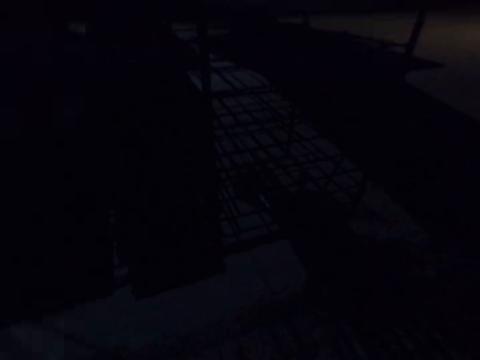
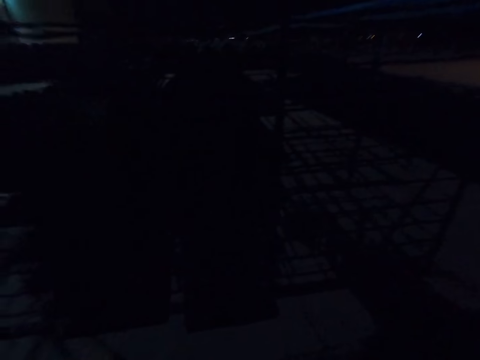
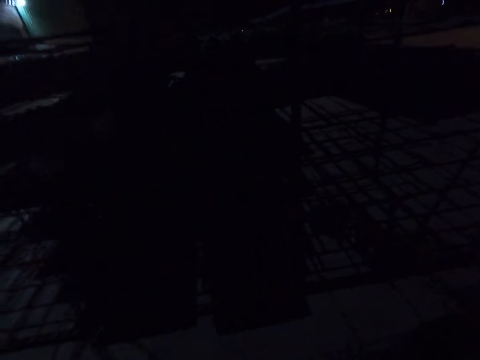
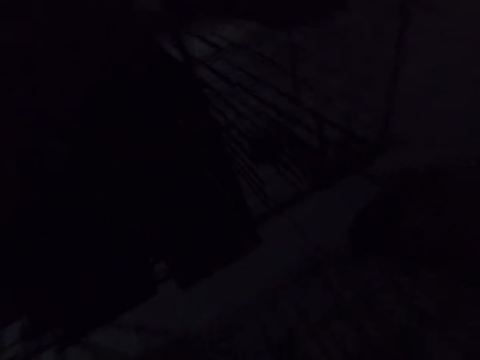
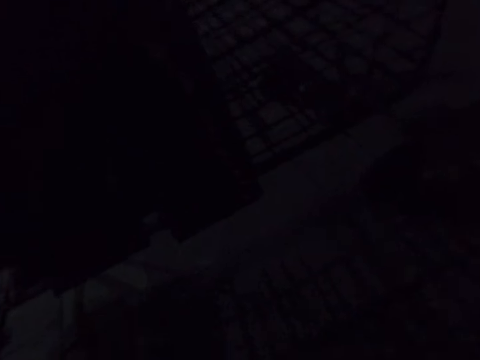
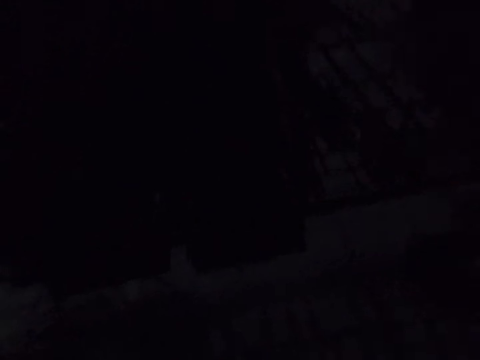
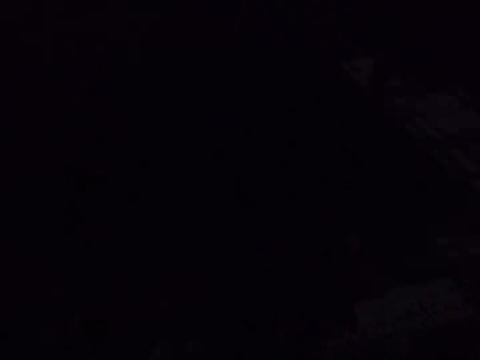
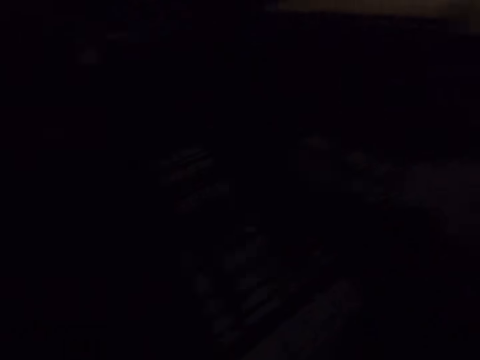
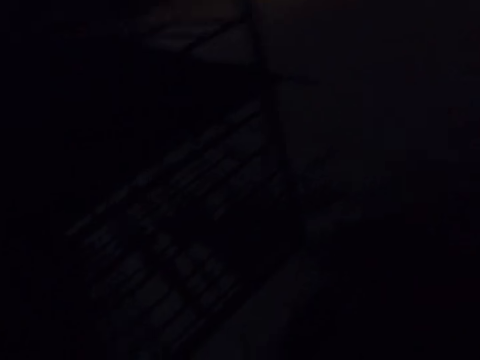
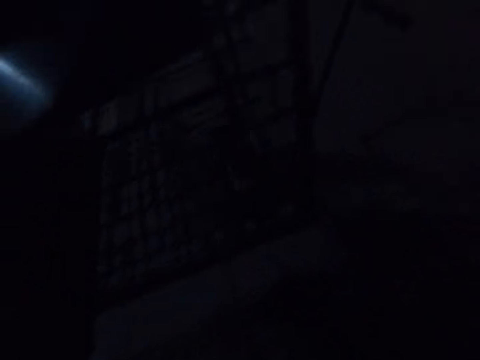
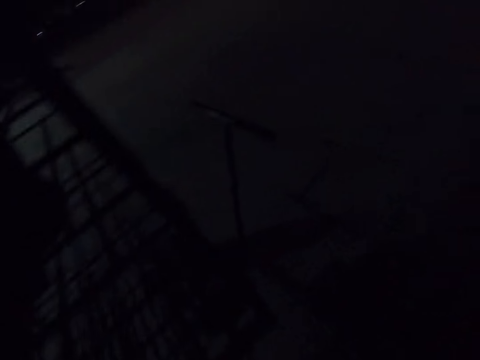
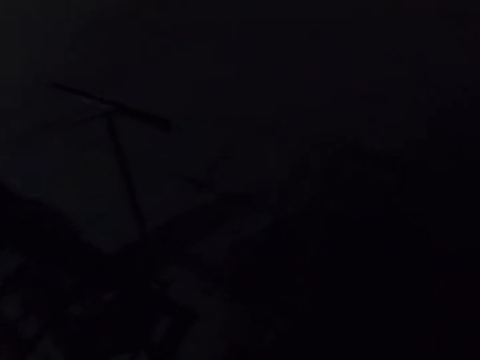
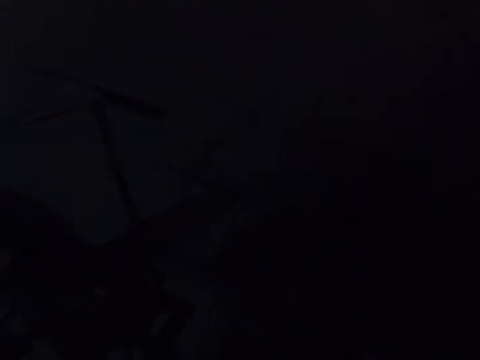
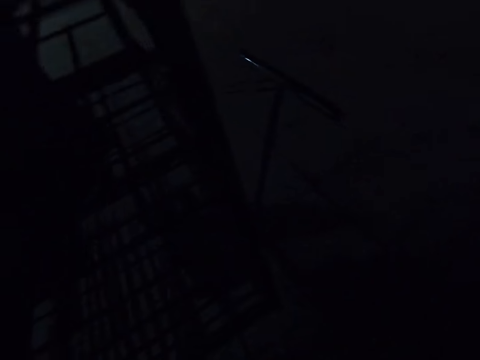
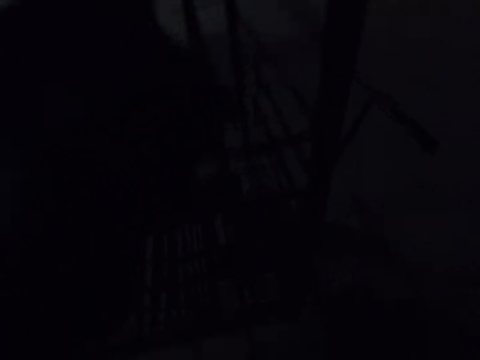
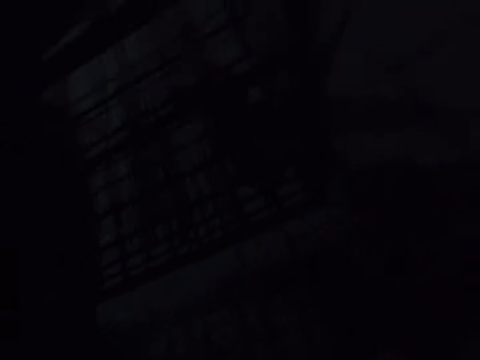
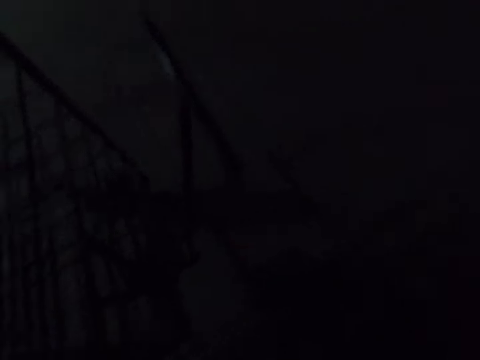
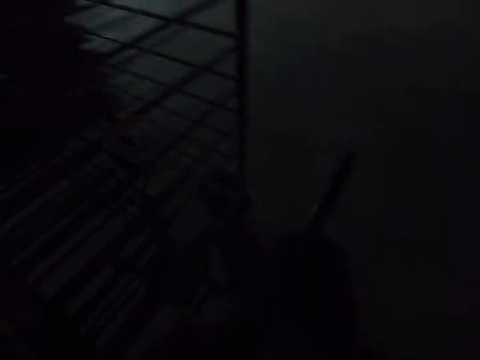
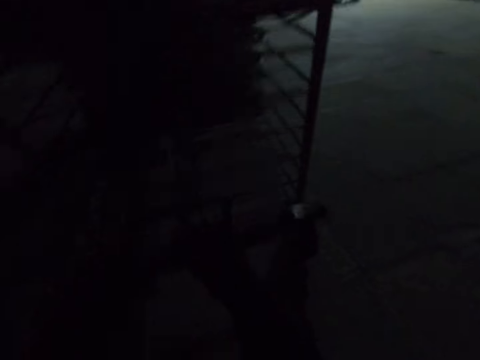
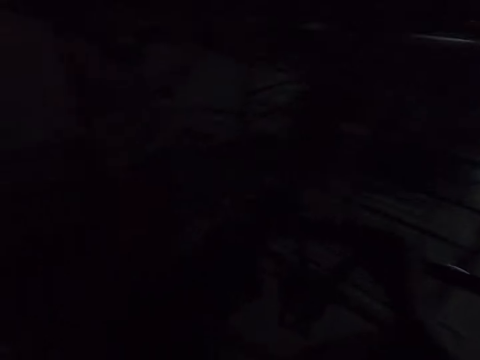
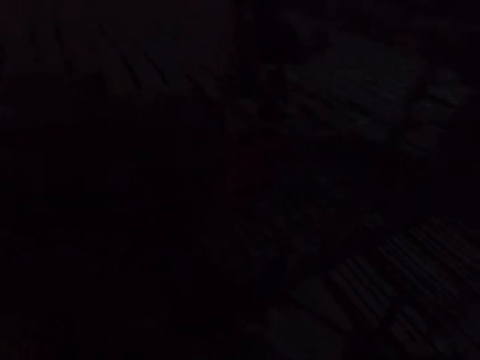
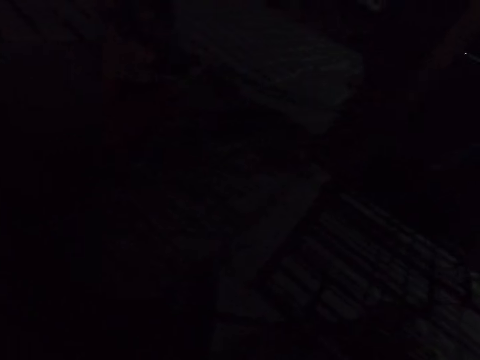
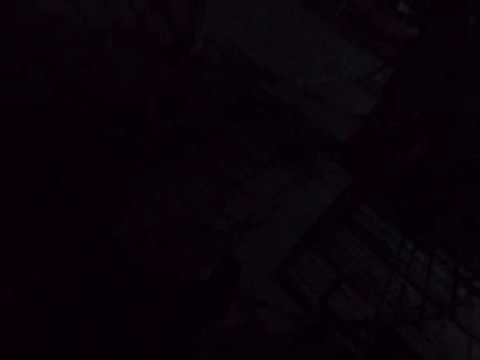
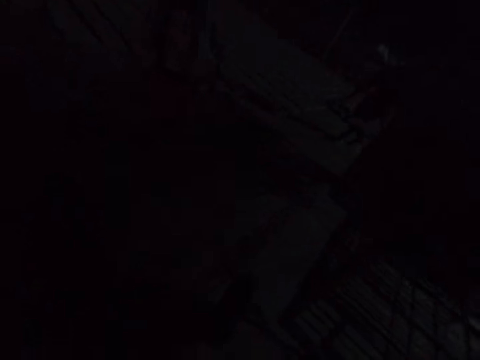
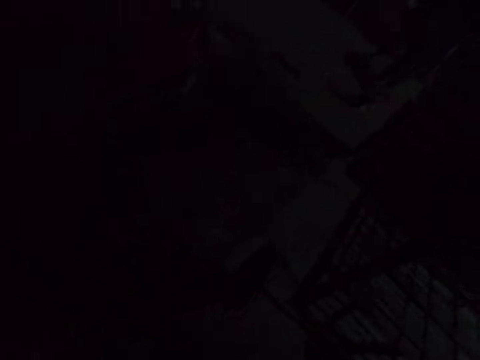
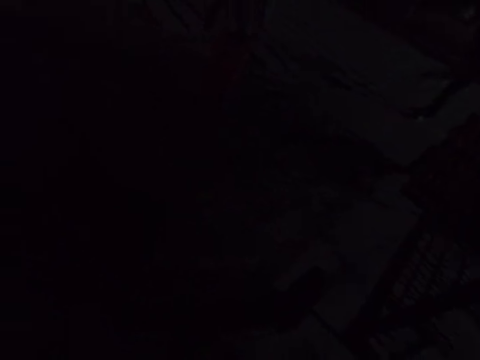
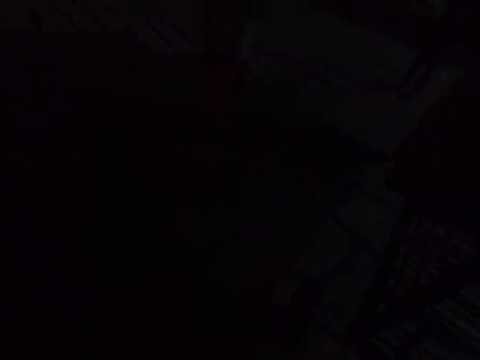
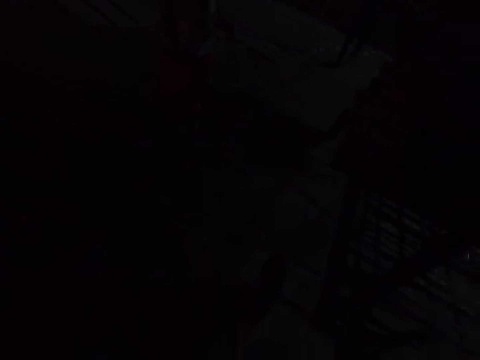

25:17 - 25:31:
The camera wearer walks around. They walk around again. They pull a trolley.

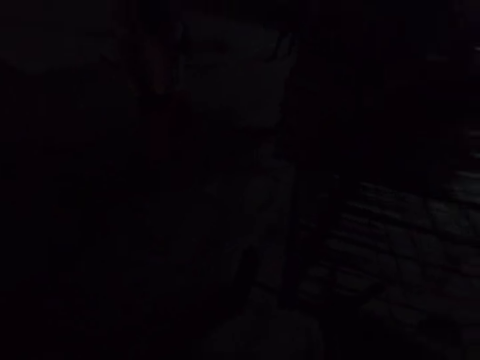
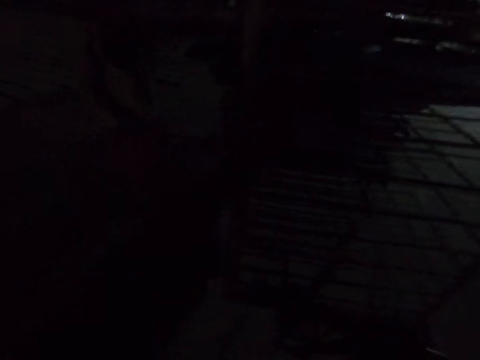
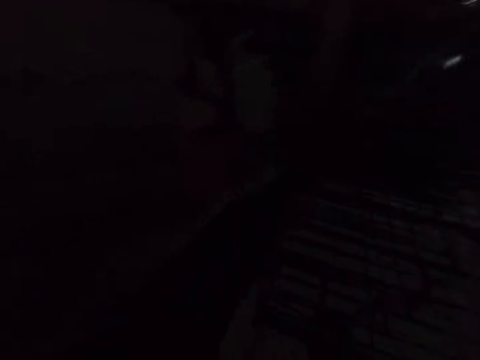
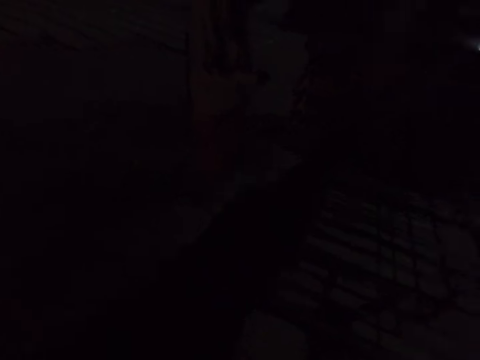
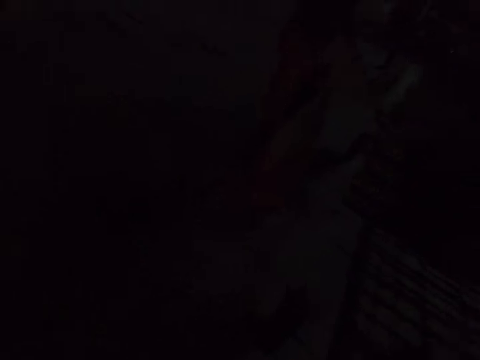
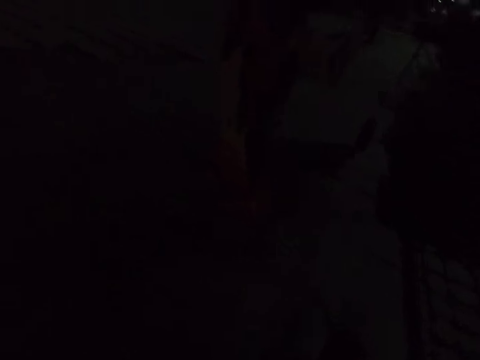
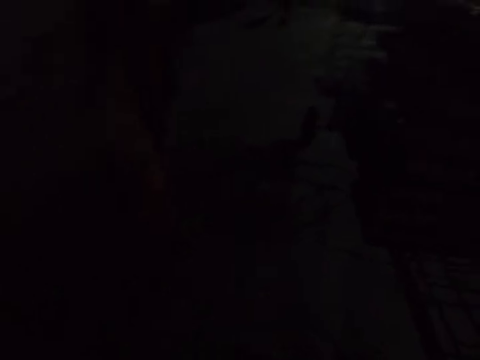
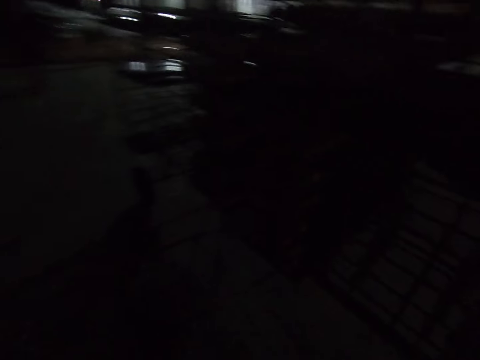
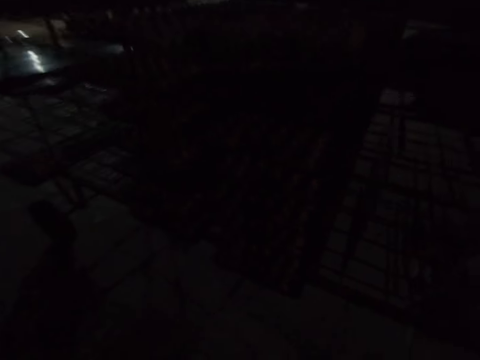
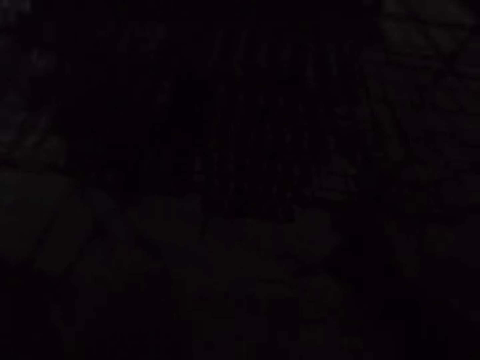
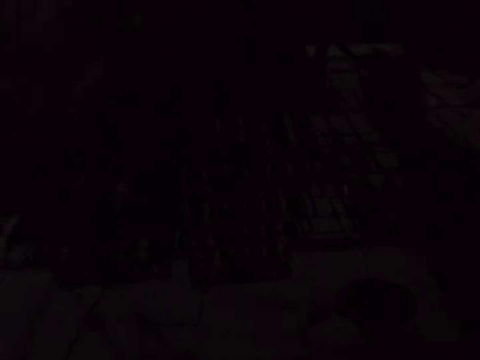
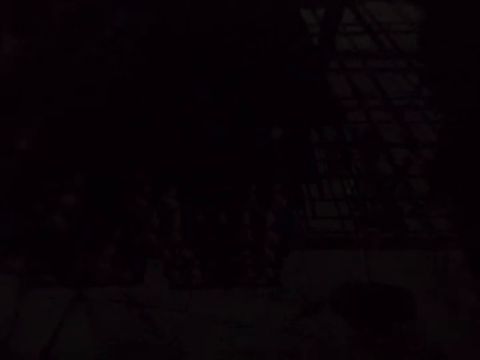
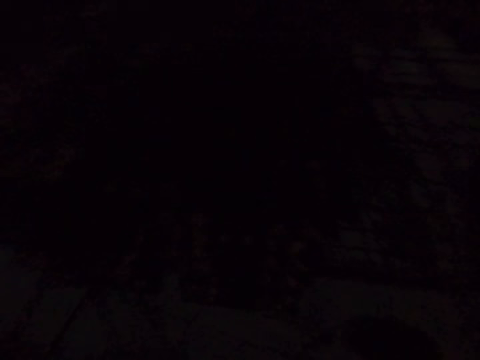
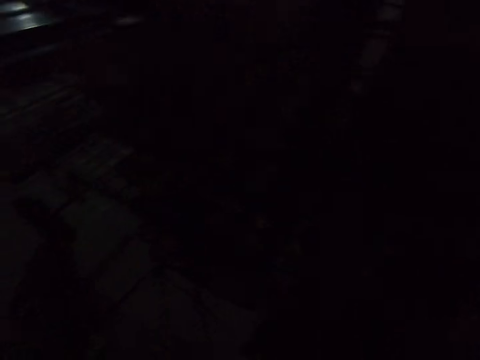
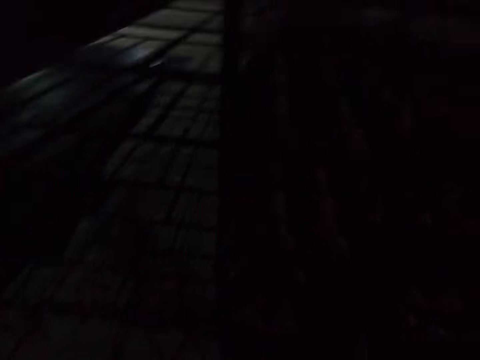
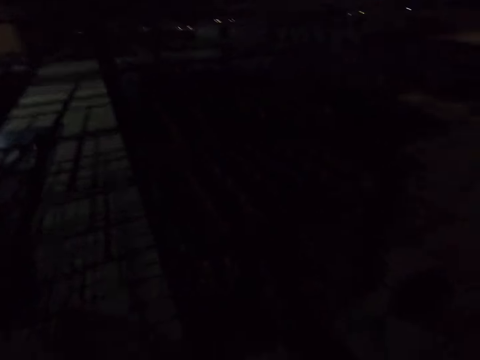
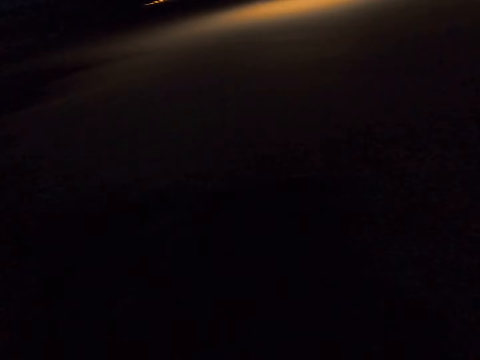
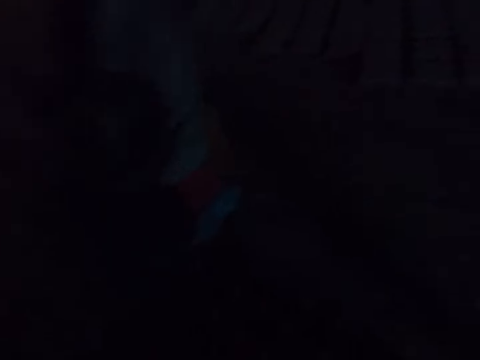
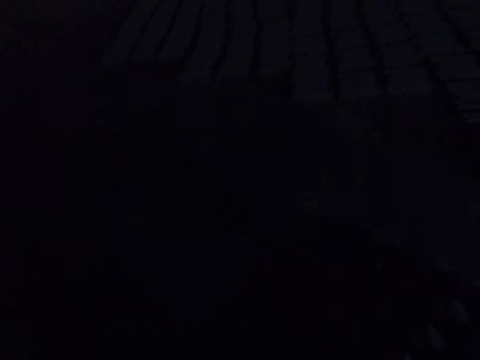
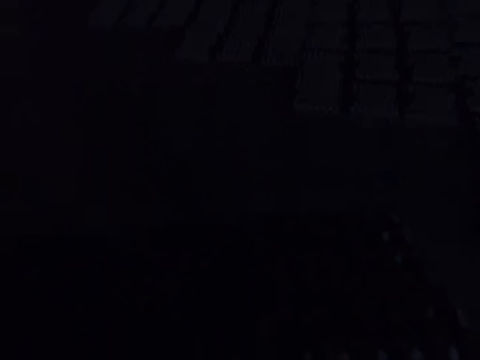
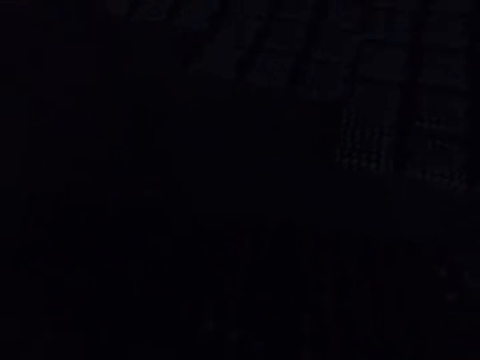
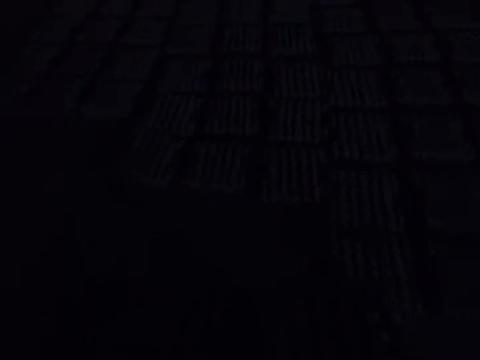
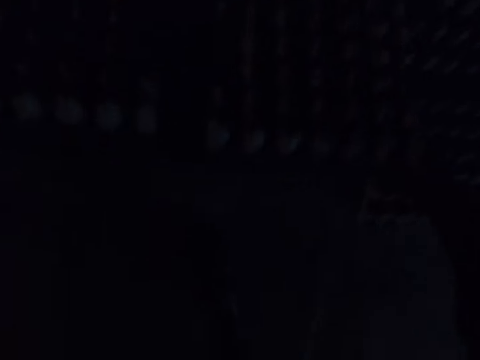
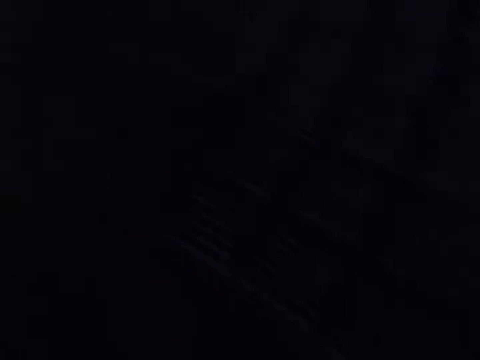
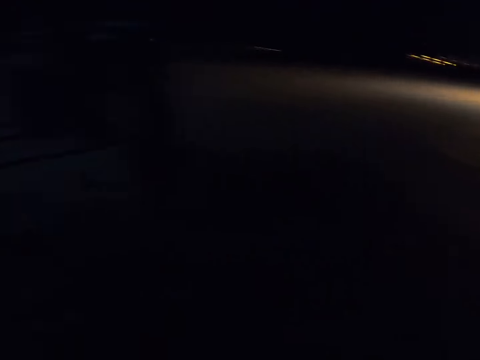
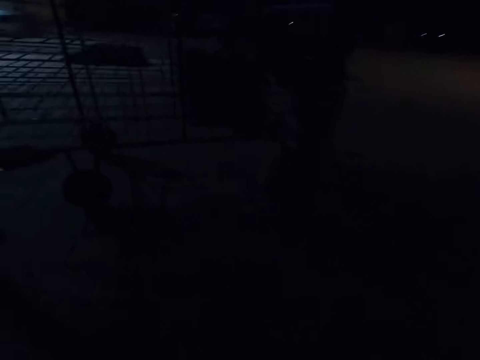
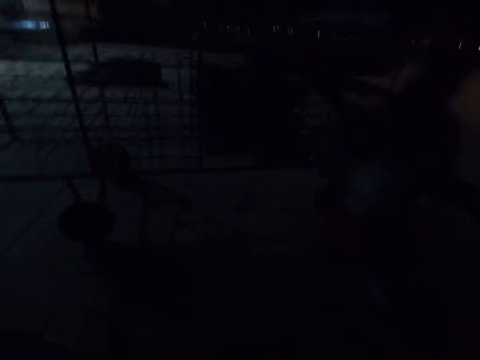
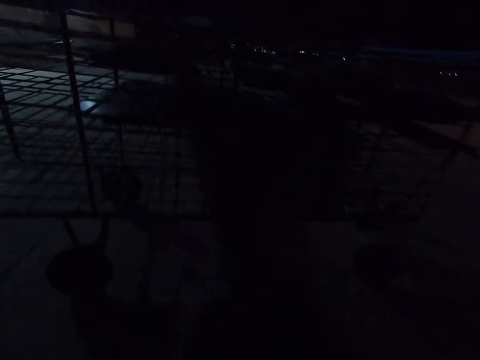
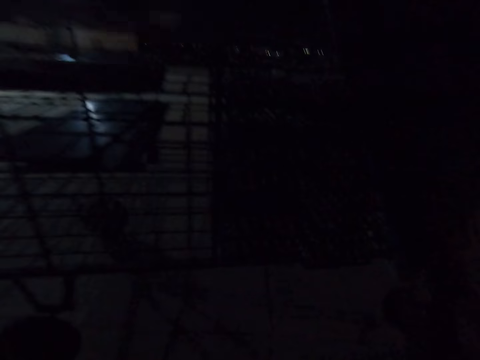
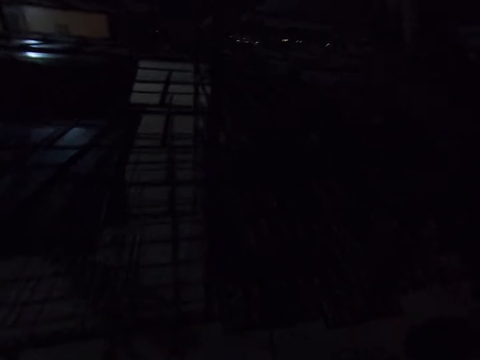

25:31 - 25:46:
The camera wearer walks around repeatedly.
